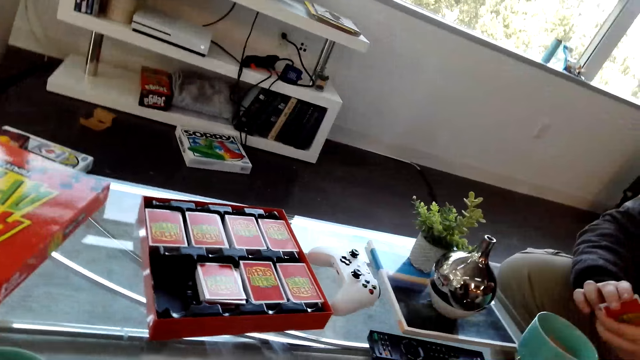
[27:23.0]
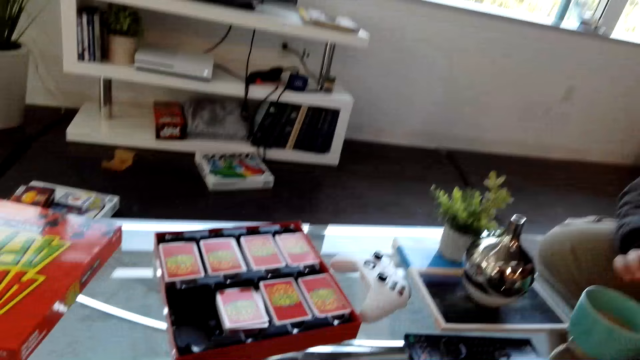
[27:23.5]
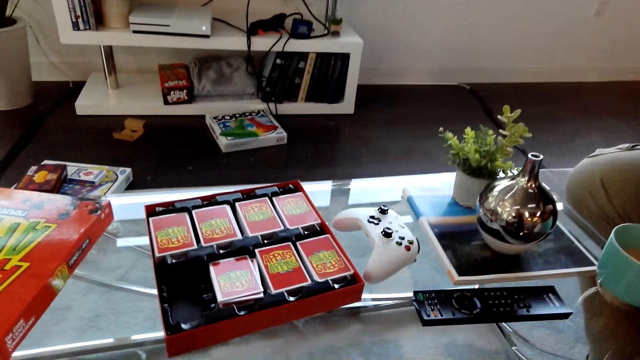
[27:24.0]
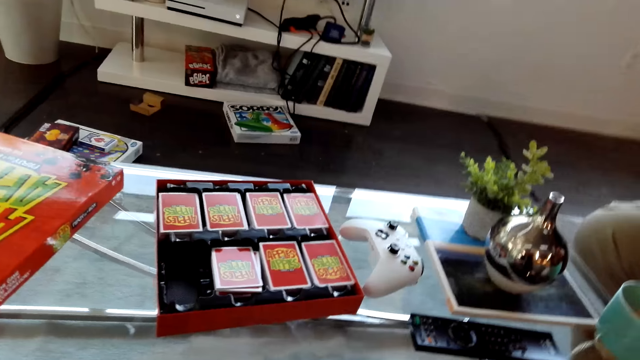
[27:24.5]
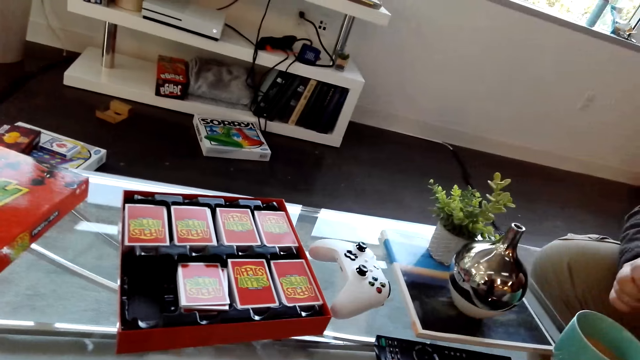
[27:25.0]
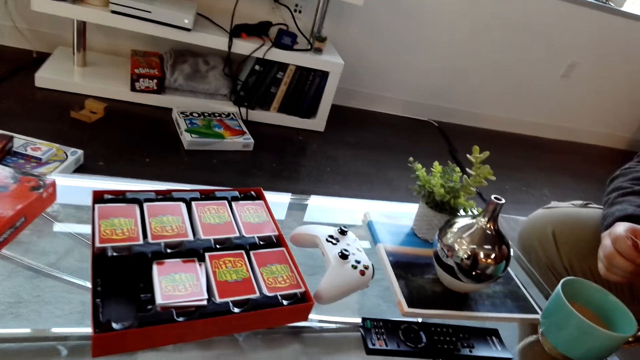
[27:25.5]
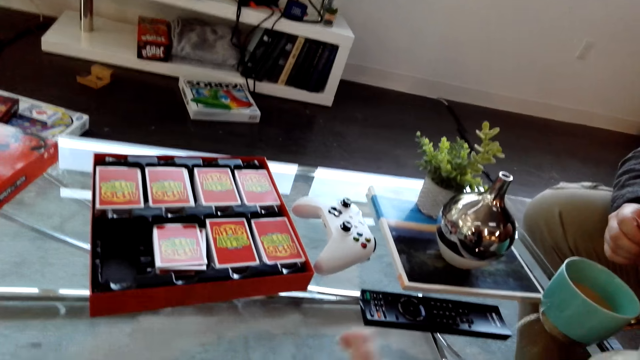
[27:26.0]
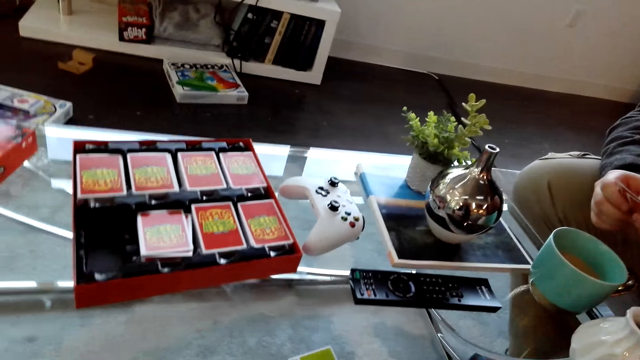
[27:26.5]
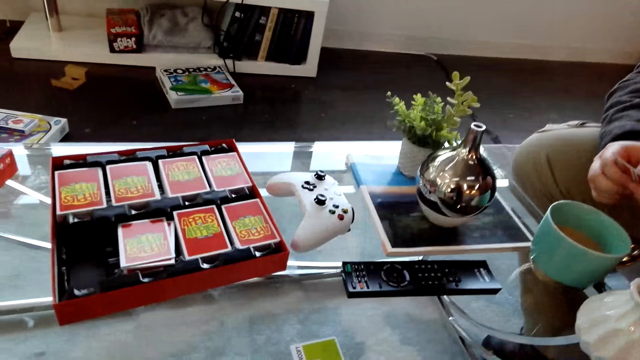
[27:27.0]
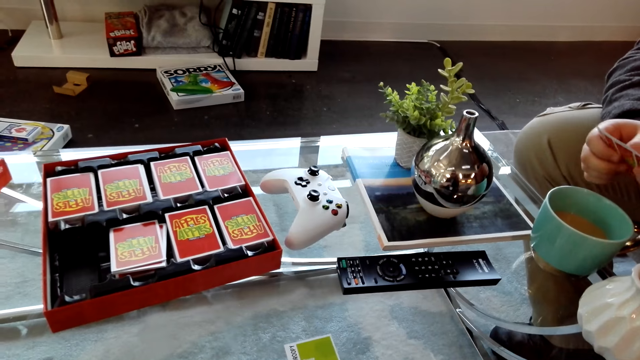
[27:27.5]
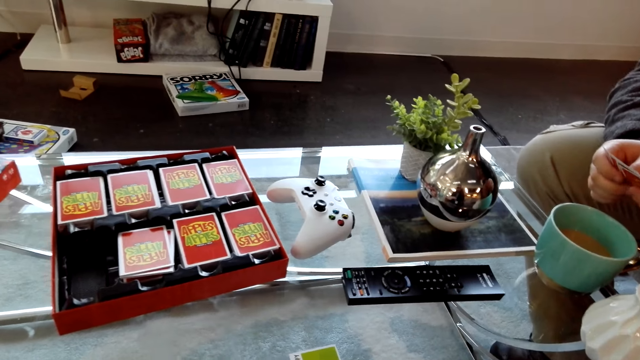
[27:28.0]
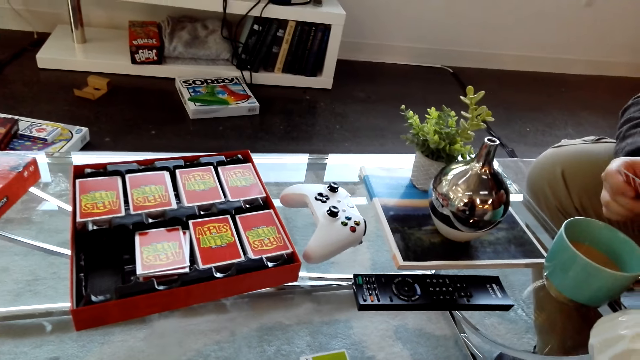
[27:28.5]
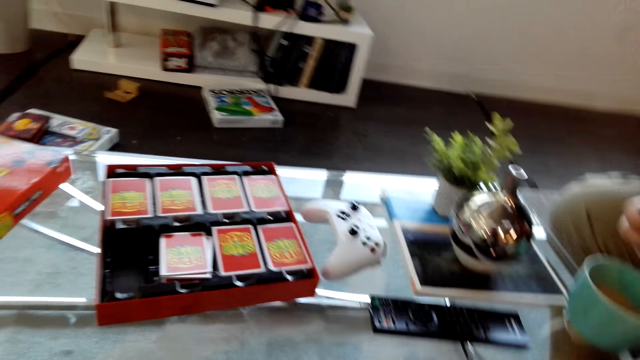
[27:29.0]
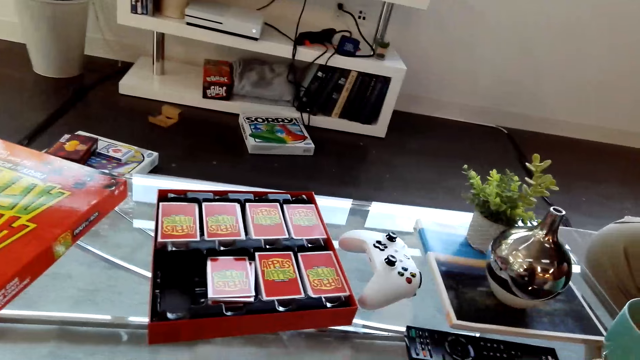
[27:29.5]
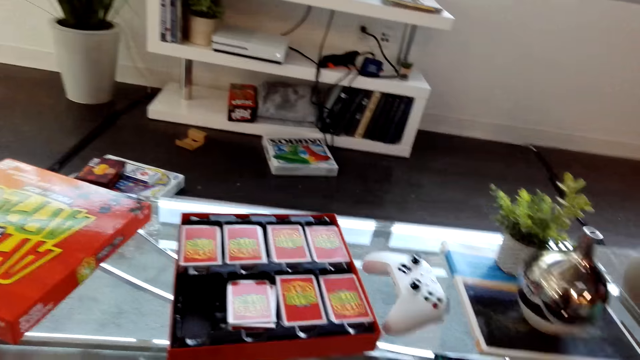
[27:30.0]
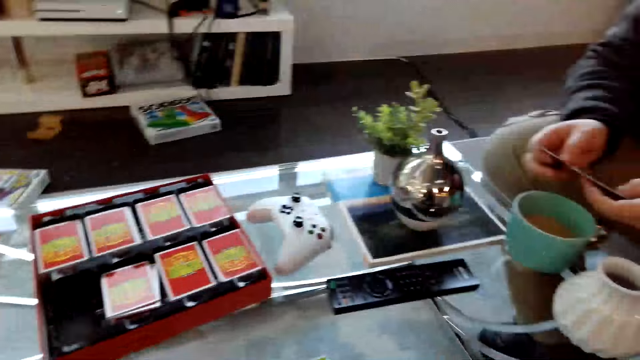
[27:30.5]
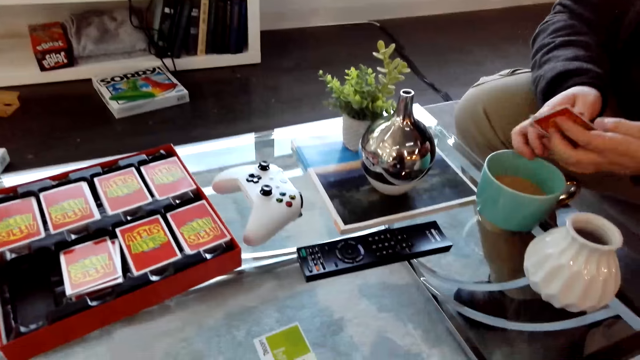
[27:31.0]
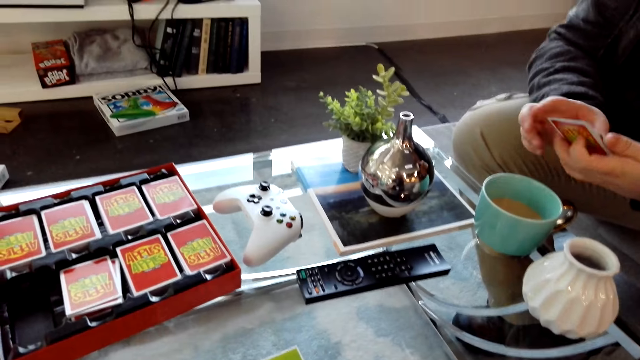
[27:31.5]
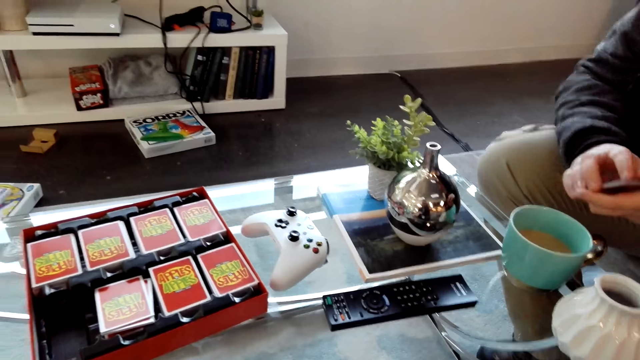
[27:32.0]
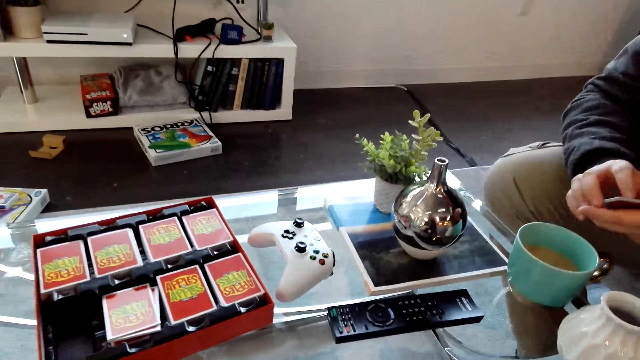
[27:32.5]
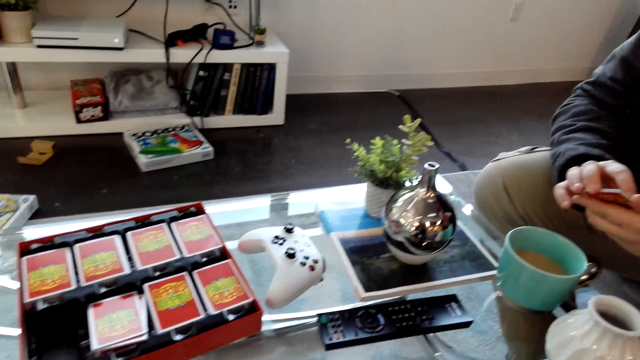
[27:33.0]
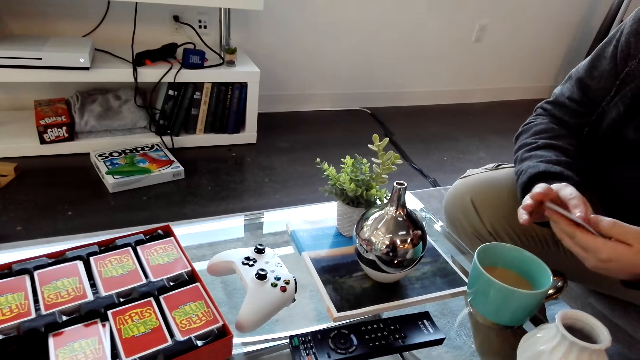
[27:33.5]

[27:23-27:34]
A man holds some cards.

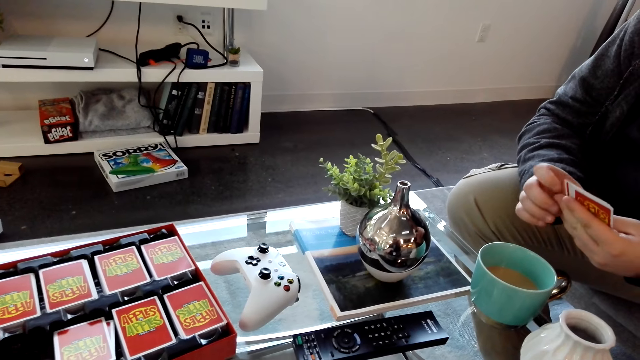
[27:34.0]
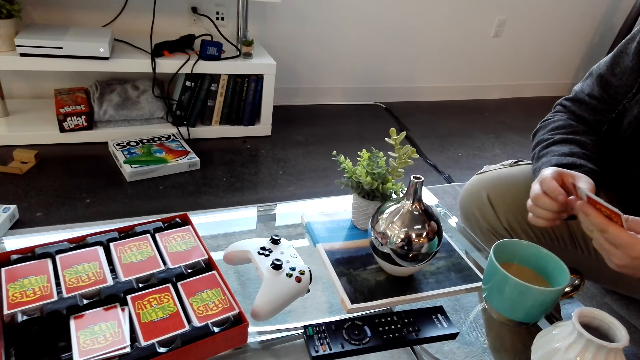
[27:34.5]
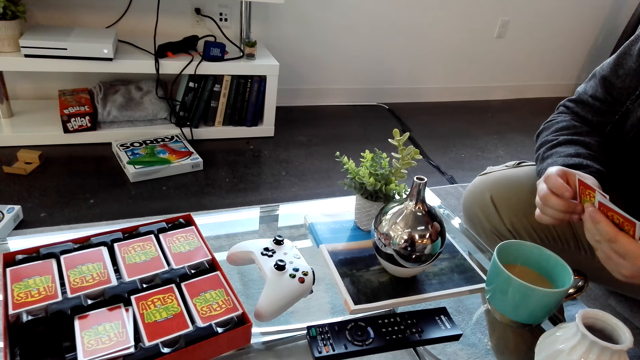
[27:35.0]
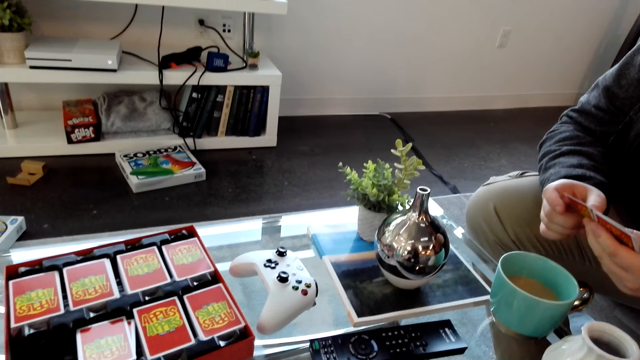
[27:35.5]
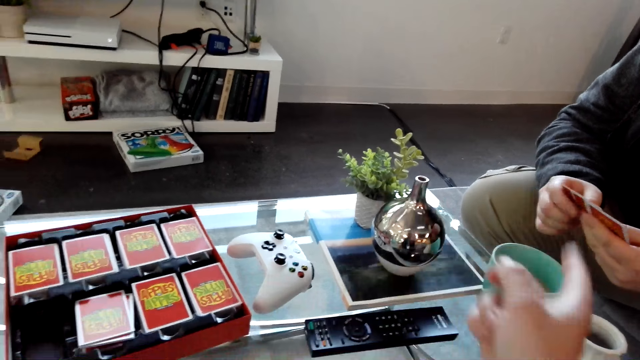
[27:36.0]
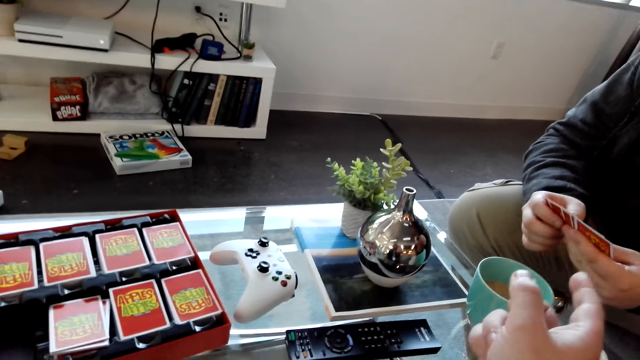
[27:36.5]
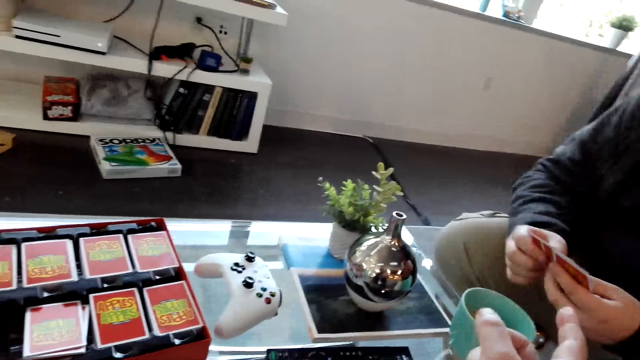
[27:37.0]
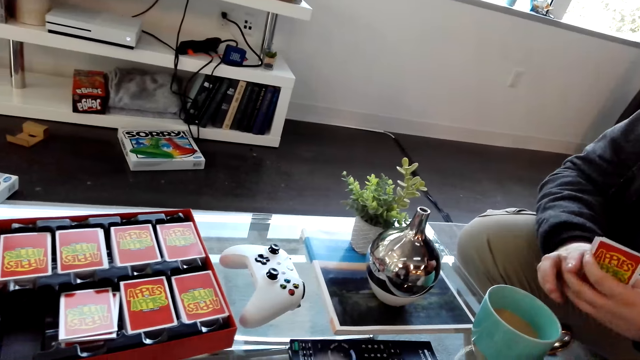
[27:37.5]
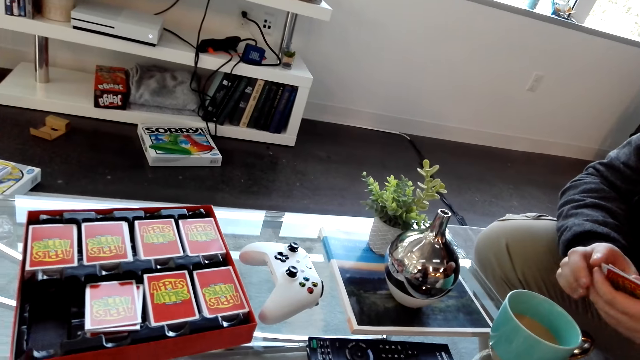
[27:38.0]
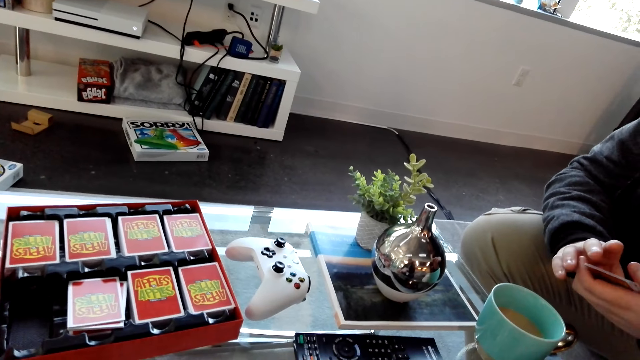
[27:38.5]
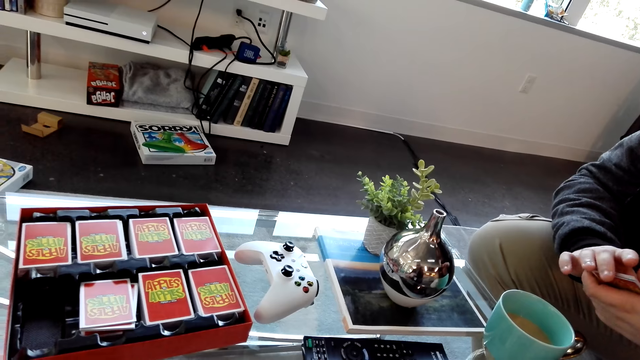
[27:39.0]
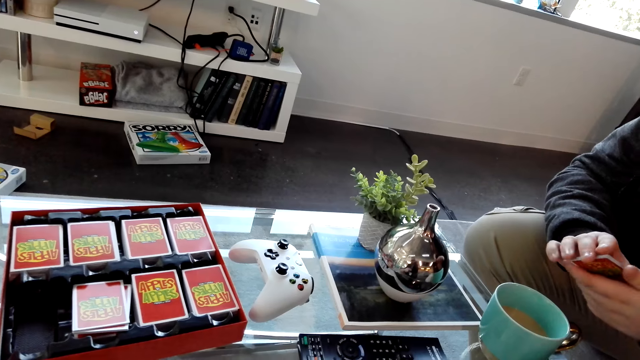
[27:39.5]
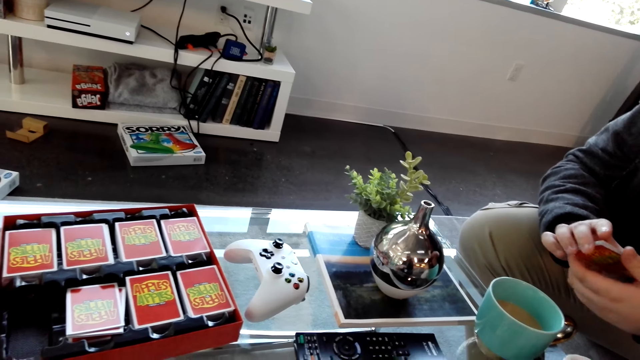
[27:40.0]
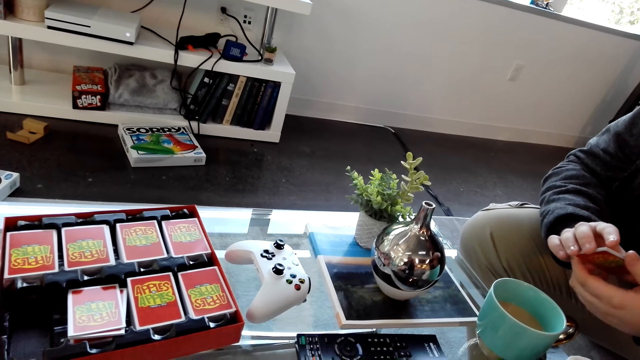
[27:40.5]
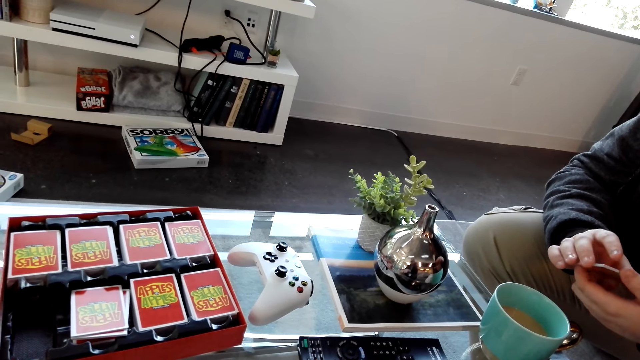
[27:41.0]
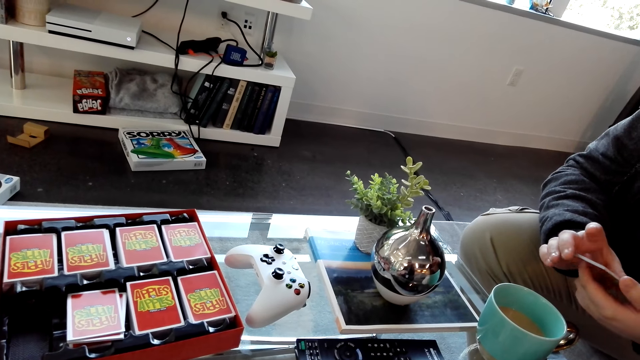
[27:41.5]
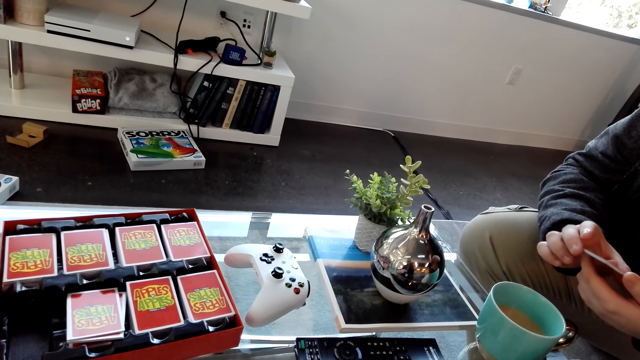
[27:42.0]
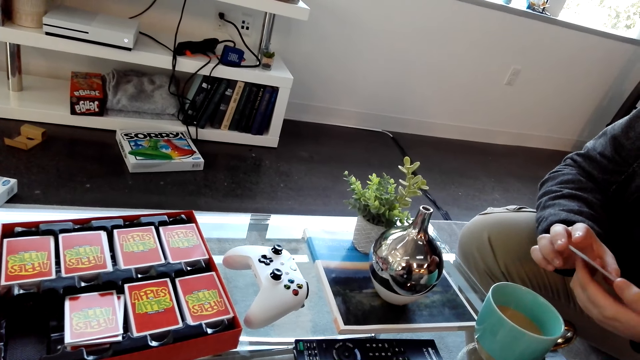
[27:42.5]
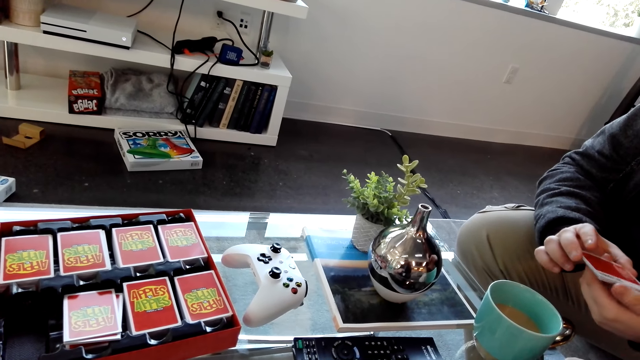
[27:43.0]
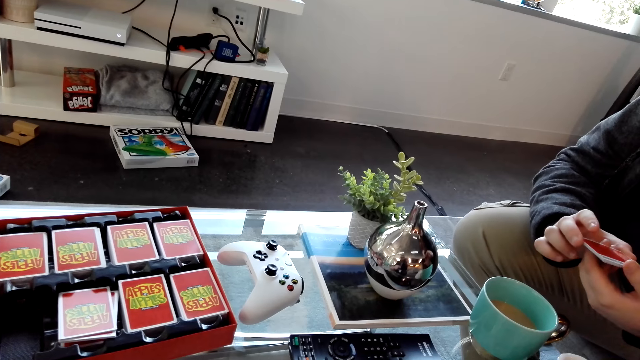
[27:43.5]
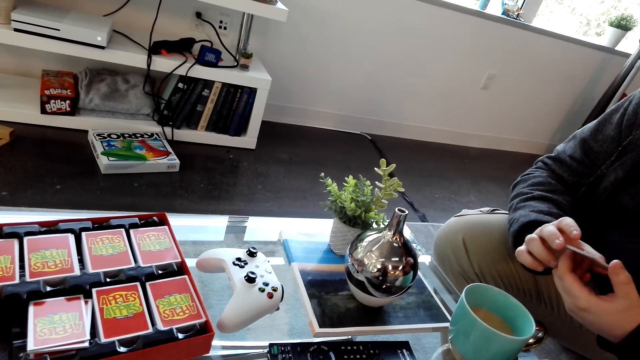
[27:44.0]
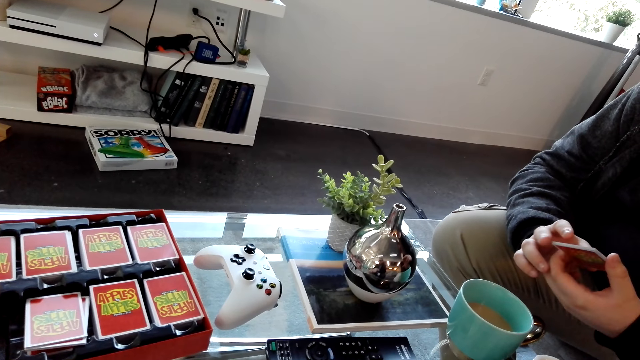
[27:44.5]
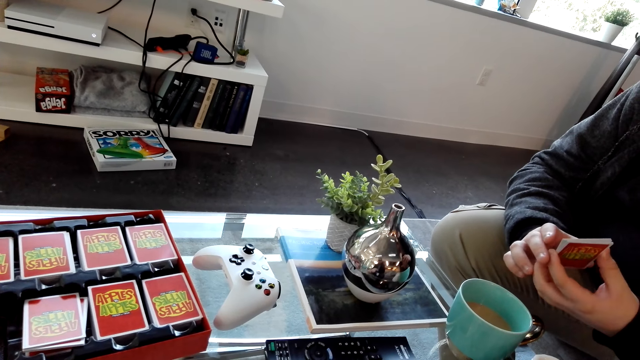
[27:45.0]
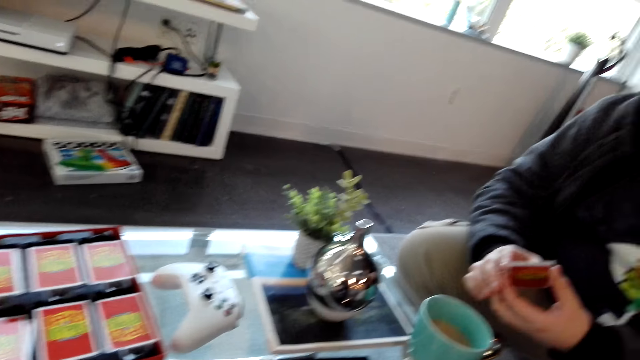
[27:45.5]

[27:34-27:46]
A man stares at the cards in his hands. The camera wearer dialogues with the man. They point at the man.
